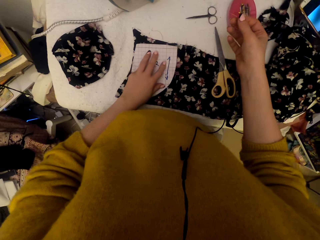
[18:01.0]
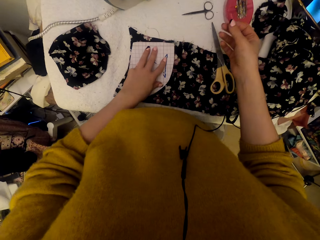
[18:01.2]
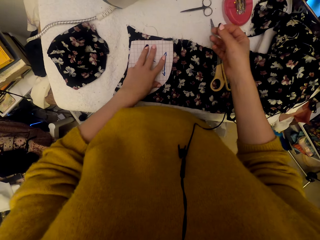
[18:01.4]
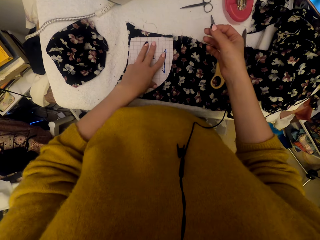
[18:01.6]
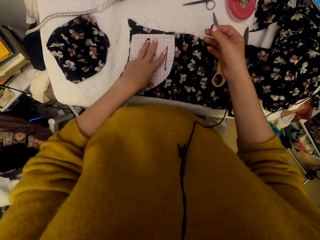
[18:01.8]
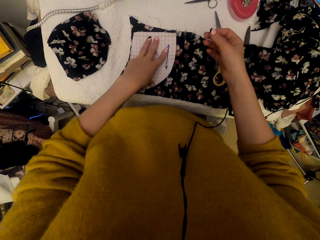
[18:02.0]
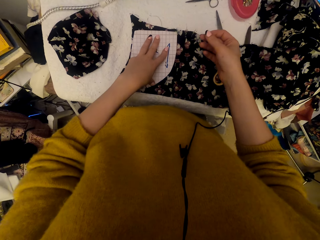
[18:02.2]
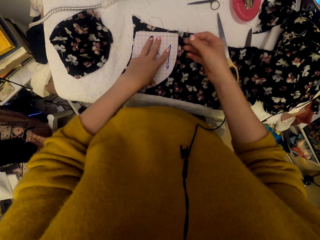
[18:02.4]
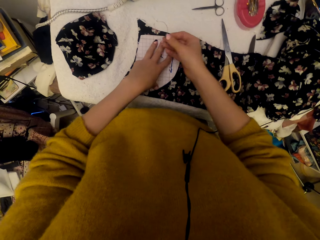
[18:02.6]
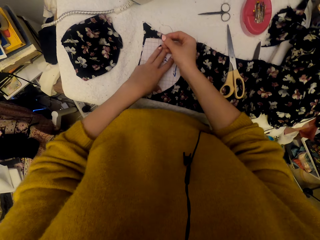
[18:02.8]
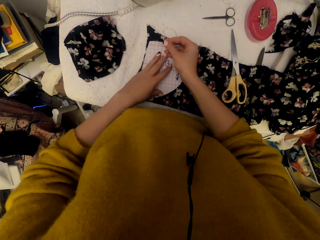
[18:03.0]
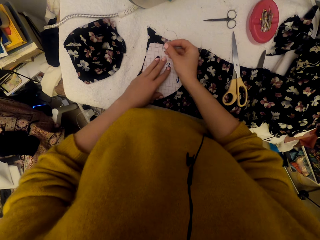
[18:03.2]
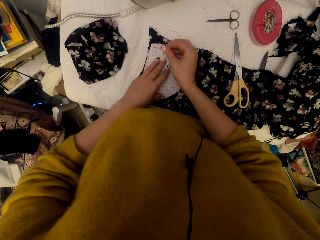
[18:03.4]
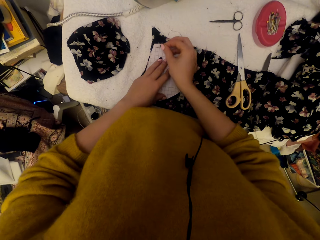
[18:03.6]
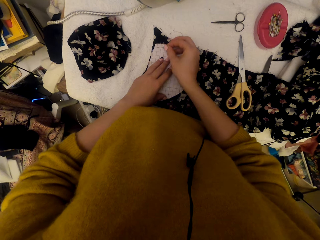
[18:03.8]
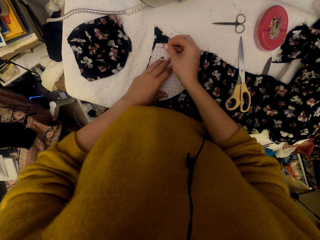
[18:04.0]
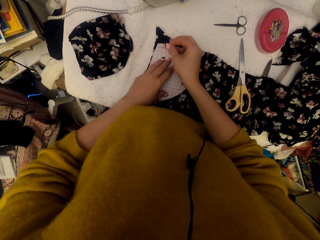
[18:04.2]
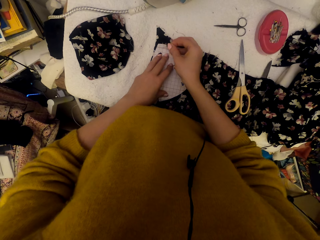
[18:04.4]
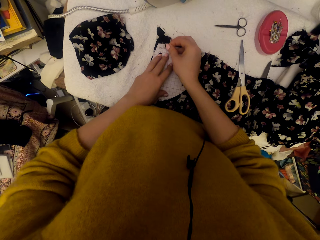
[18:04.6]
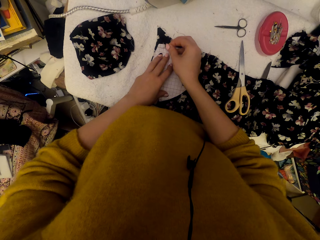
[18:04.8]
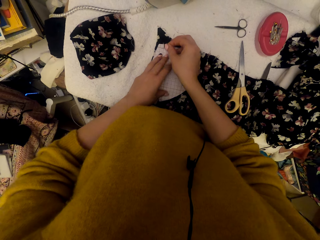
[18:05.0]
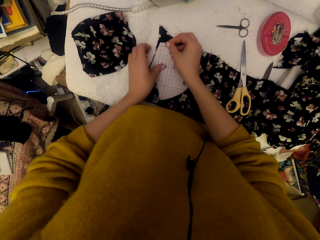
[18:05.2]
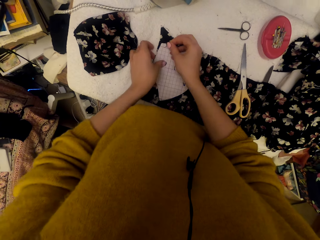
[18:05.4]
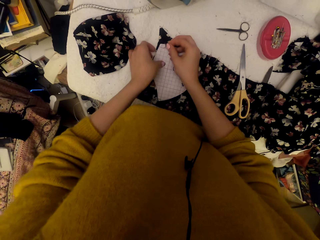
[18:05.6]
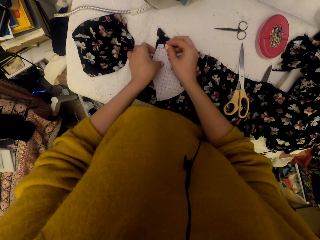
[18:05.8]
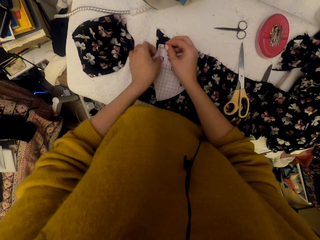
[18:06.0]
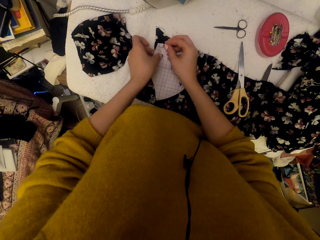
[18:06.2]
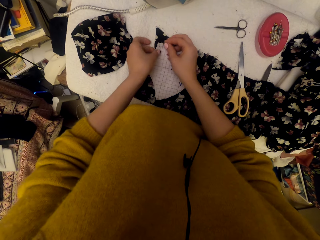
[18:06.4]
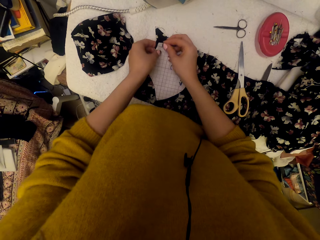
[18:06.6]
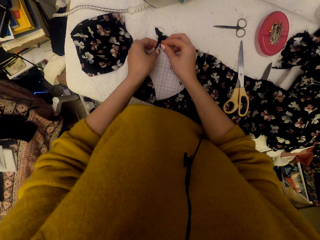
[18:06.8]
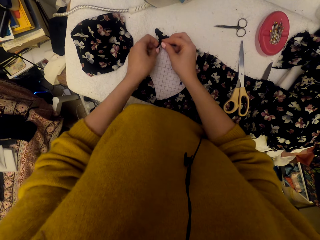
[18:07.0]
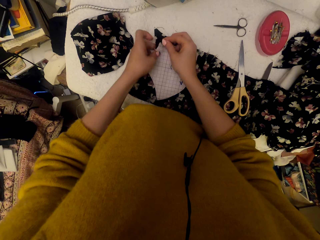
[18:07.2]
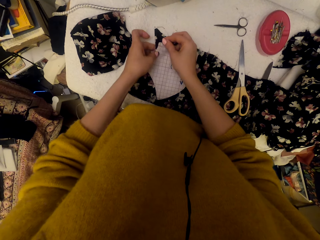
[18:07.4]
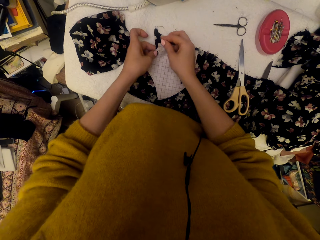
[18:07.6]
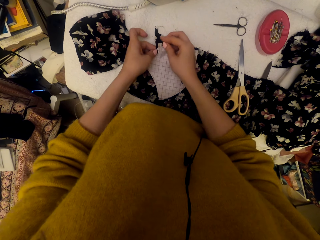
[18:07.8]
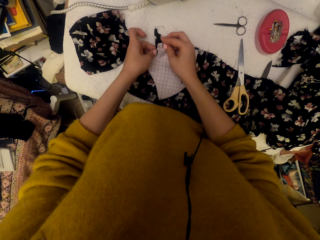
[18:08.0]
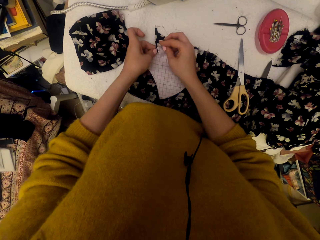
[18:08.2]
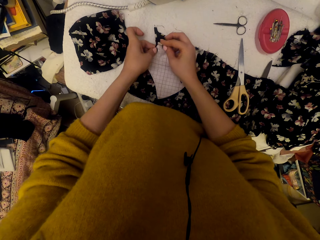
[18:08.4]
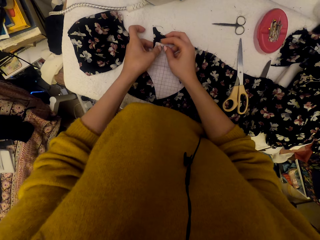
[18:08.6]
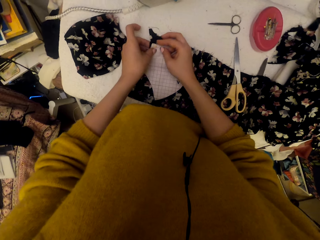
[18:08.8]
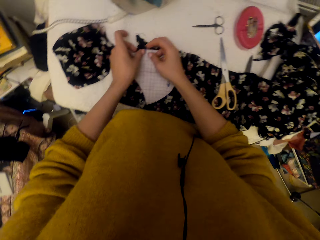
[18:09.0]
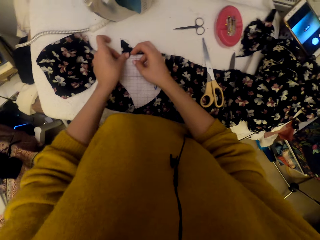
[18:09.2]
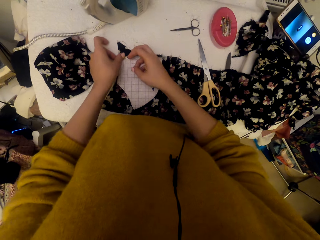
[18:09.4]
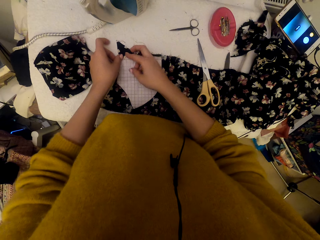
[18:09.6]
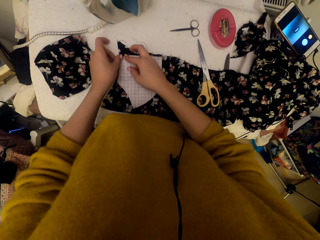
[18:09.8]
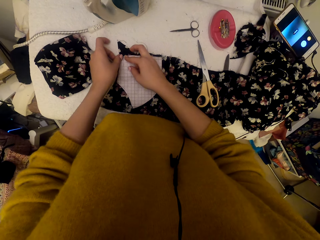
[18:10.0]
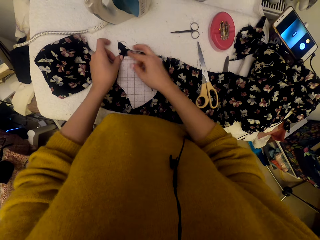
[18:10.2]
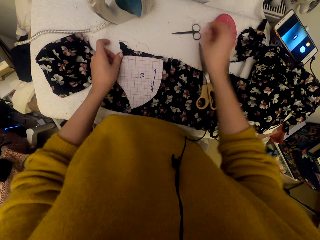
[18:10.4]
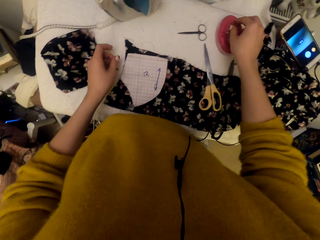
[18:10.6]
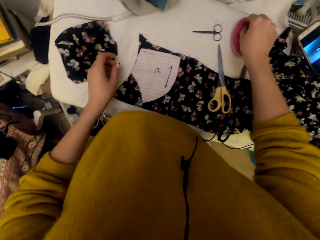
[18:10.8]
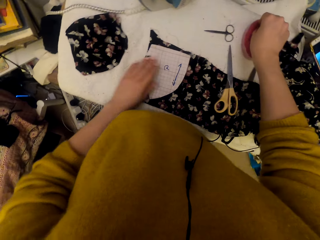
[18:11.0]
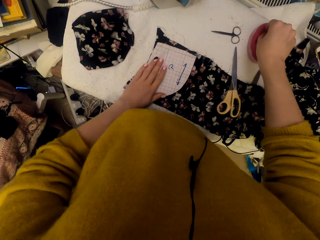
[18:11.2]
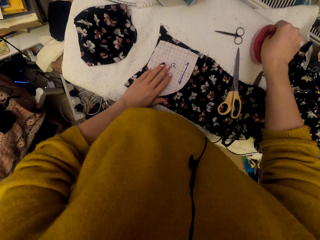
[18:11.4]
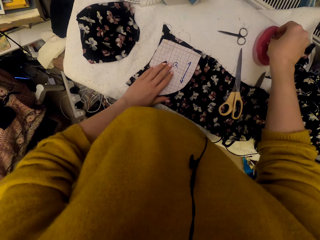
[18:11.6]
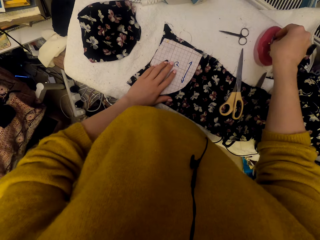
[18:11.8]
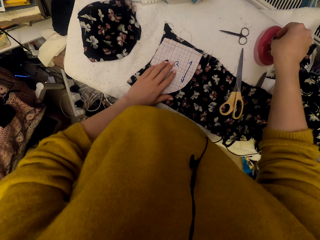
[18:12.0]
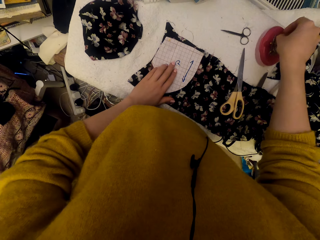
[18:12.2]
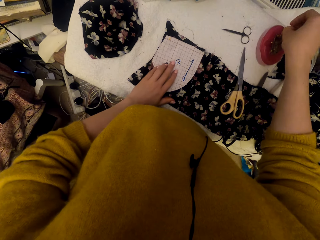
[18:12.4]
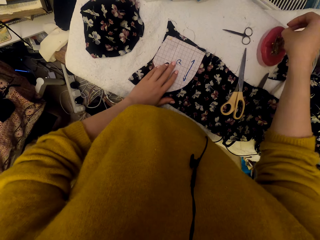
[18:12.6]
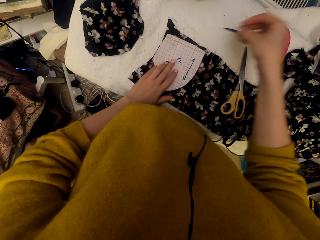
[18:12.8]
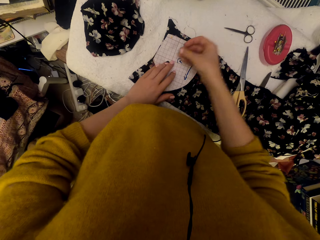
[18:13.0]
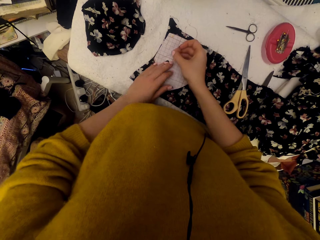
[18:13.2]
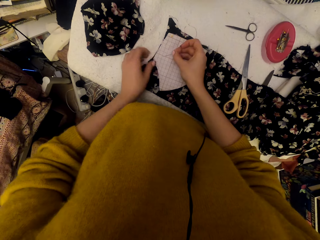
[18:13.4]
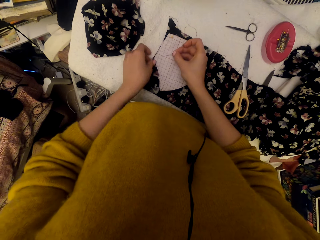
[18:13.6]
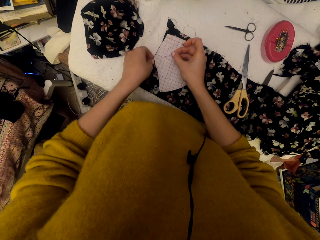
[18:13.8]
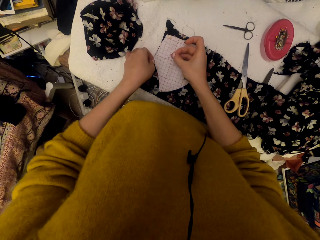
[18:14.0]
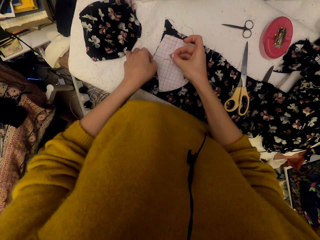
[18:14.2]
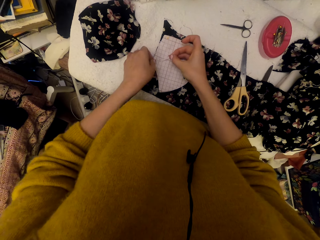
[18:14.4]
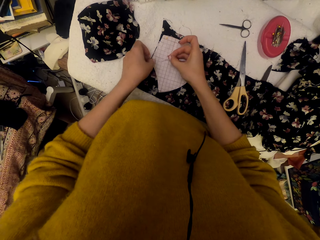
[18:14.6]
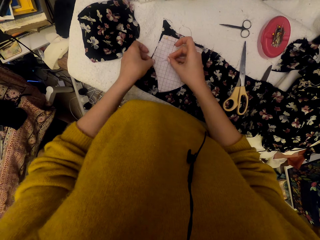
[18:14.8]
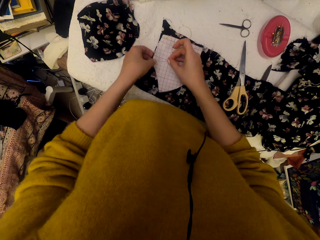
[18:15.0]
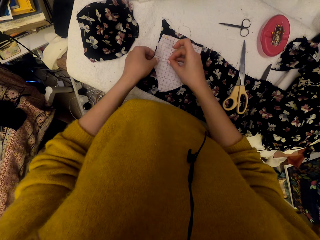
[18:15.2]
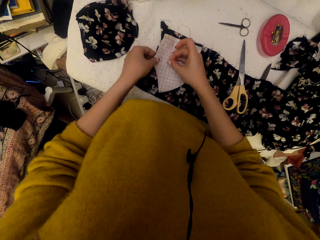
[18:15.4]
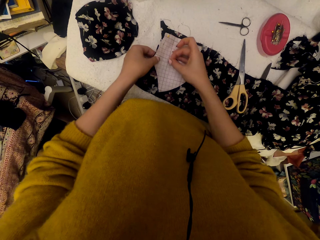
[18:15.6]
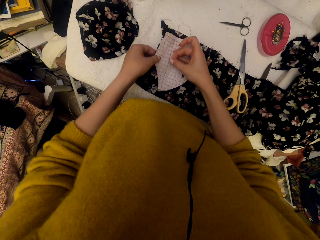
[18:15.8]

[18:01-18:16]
The camera wearer lifts the pin. They pin the graph paper piece on the cloth material. They pick a pin. They pin the graph paper piece on the cloth material.

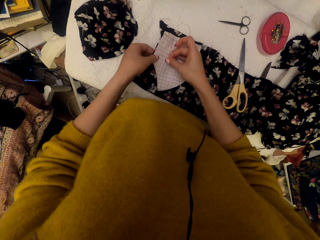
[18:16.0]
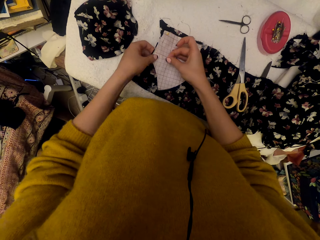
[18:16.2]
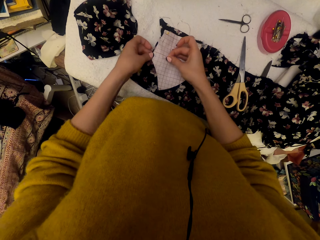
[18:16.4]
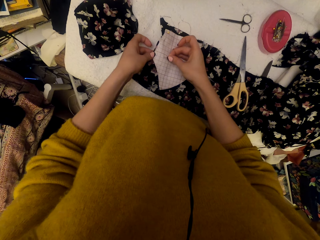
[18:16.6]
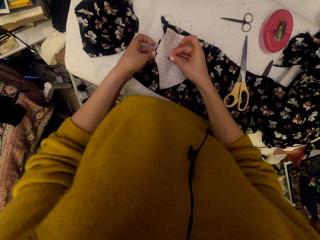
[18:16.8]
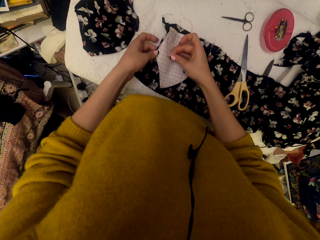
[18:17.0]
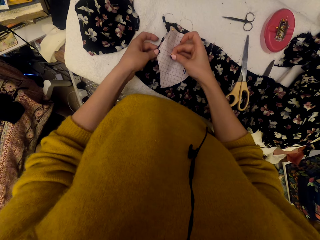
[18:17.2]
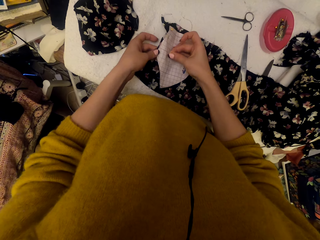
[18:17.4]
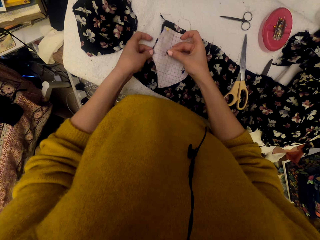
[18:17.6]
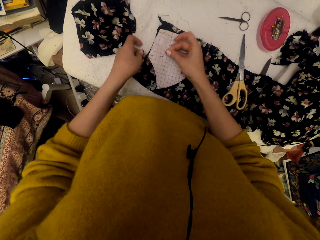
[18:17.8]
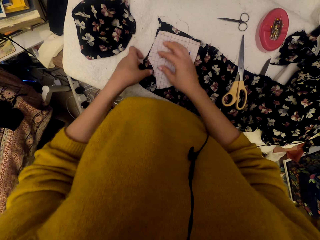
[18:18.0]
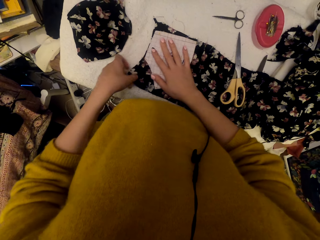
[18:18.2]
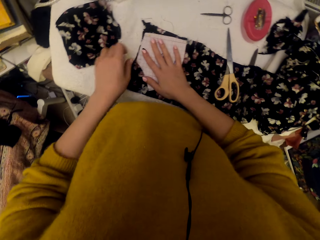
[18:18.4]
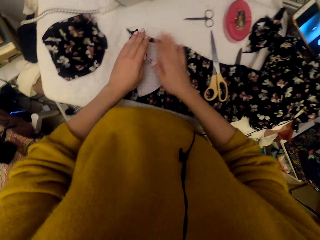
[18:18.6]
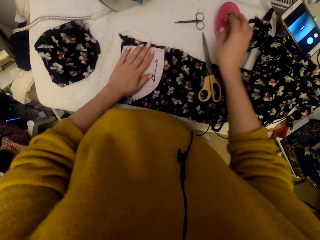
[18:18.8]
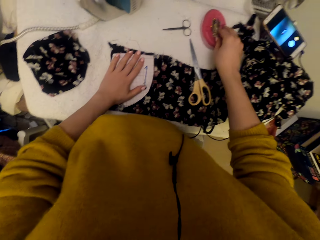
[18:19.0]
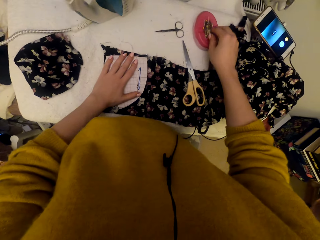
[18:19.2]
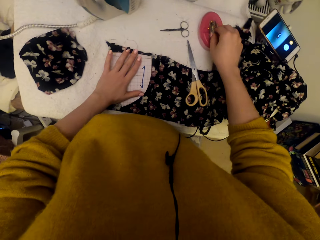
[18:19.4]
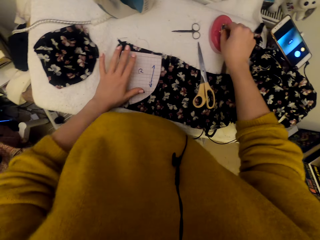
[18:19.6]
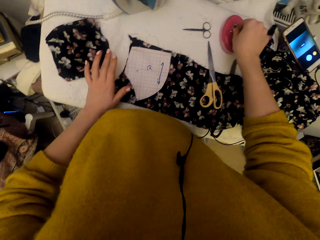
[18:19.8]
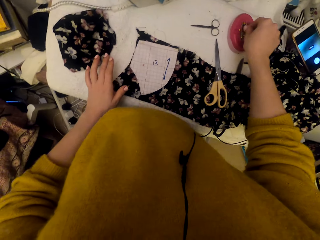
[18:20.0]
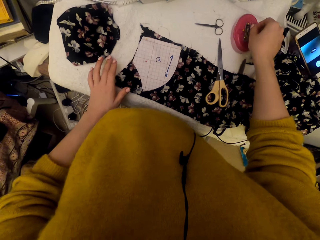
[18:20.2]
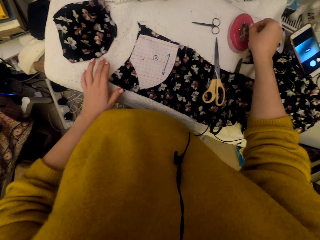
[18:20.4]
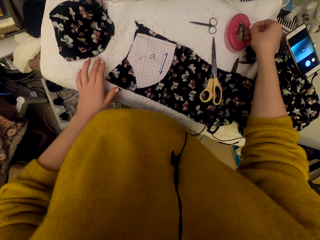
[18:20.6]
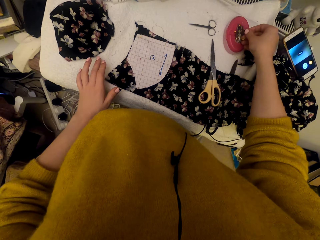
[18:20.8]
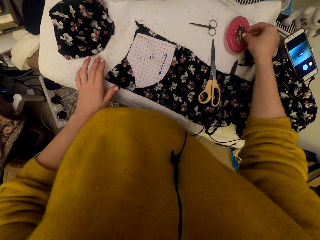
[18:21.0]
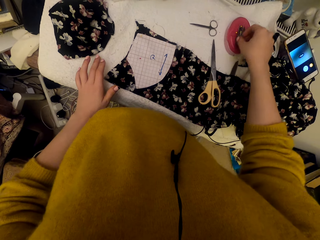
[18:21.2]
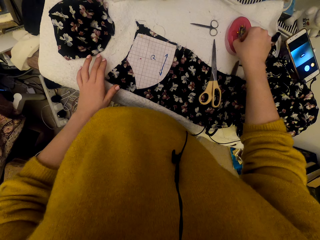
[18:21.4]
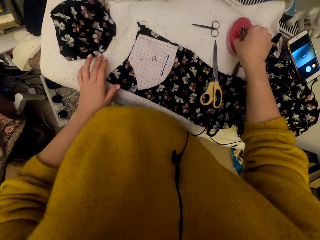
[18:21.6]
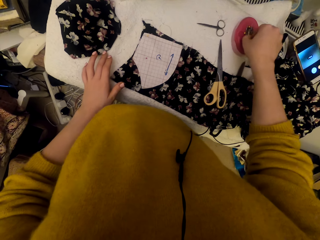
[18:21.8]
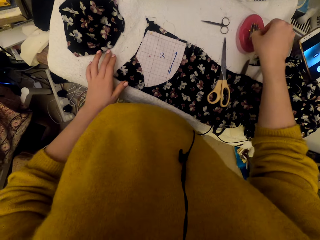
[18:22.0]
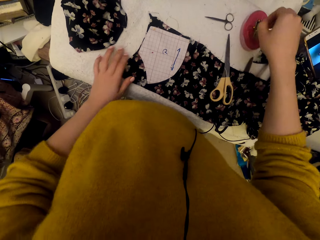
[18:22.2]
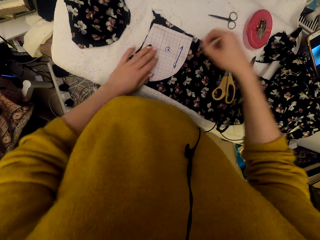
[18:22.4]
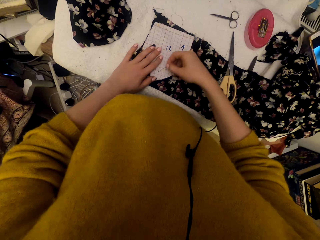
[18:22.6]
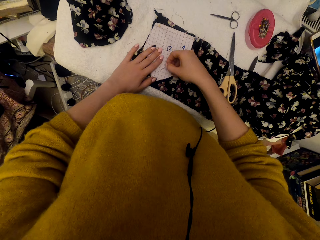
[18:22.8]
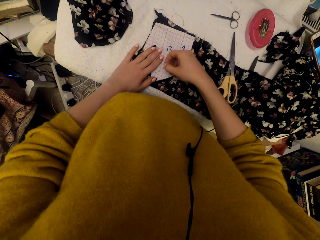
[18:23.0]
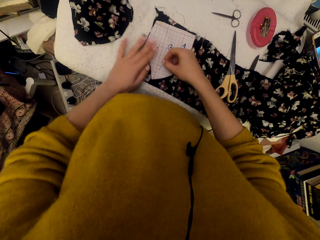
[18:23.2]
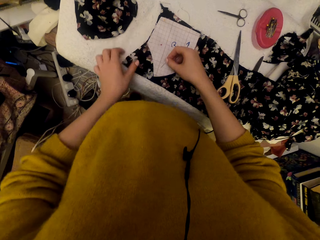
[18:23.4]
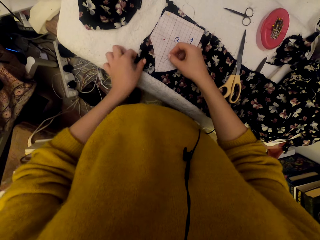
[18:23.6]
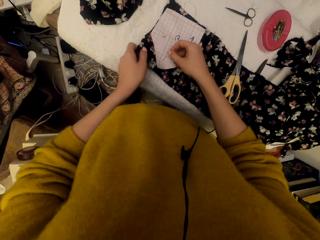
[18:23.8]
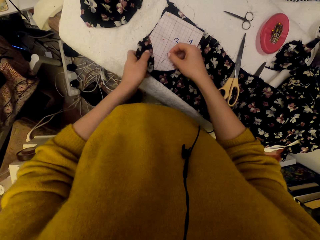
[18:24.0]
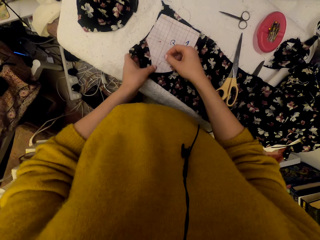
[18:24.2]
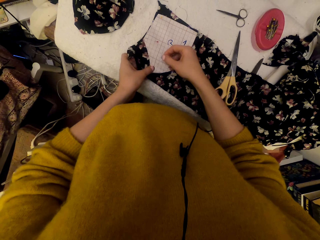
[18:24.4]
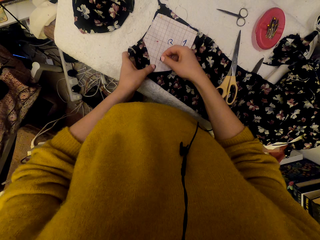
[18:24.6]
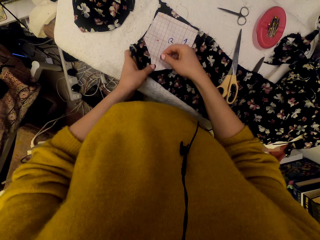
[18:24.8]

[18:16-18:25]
The camera wearer selects a pin in a magnetic pin holder. They pin the graph paper piece on the cloth material.
